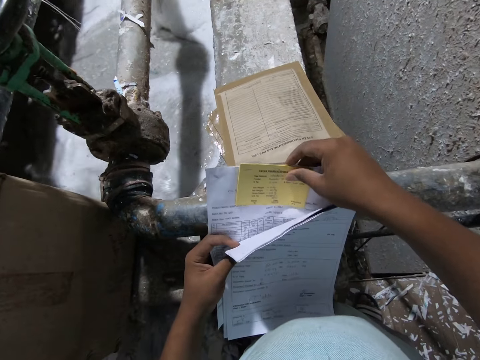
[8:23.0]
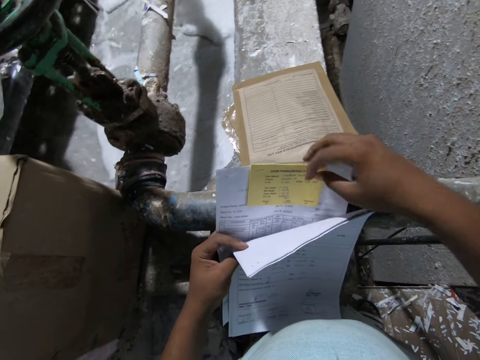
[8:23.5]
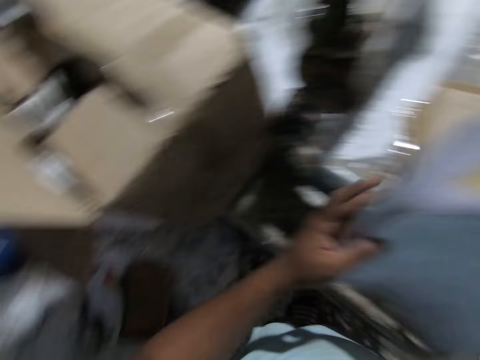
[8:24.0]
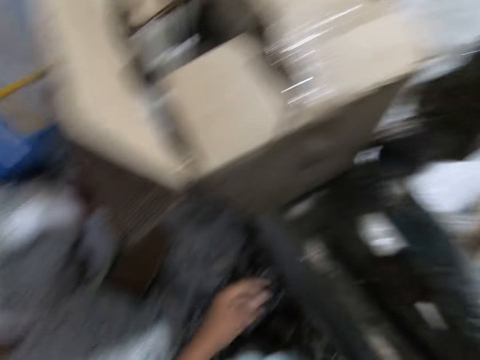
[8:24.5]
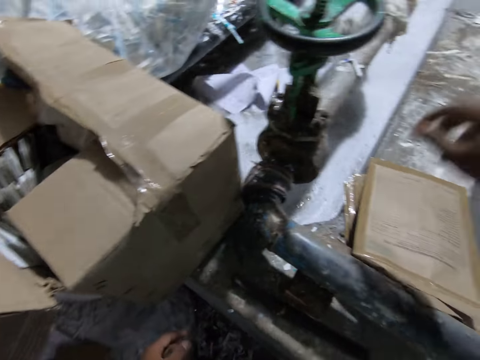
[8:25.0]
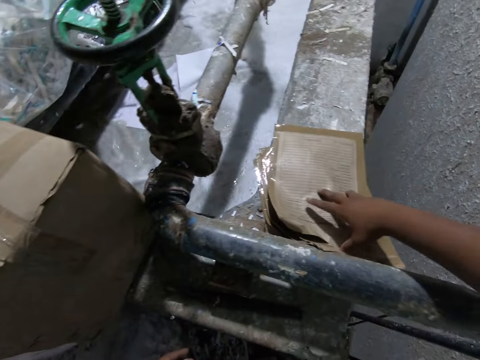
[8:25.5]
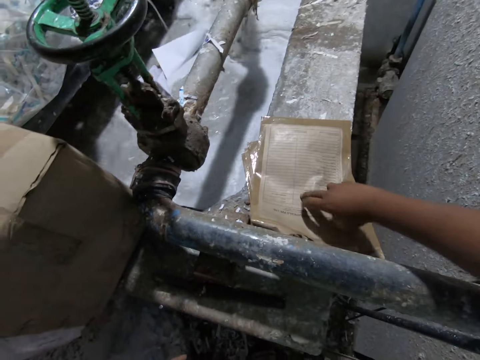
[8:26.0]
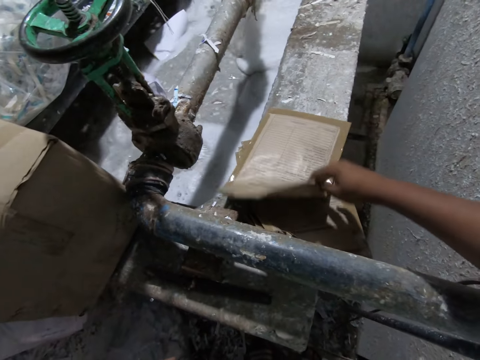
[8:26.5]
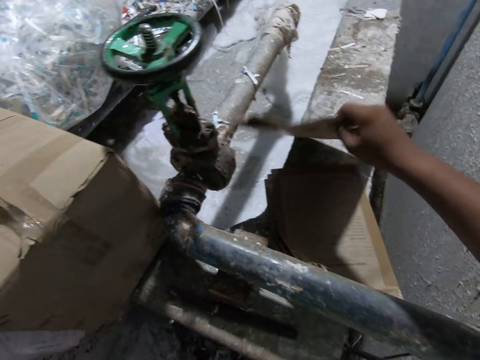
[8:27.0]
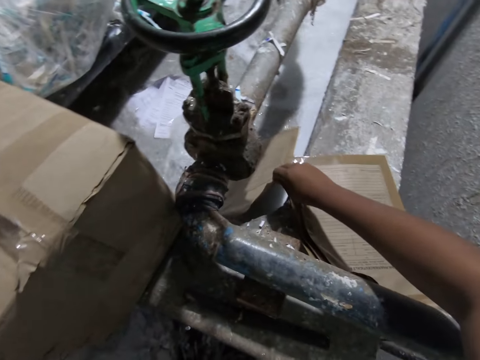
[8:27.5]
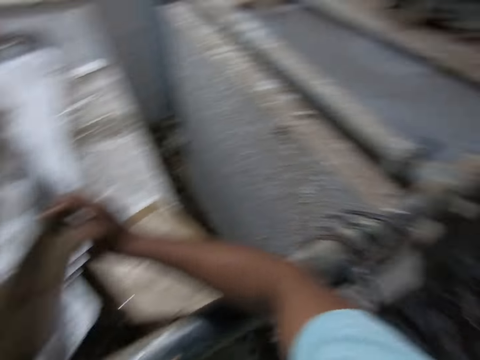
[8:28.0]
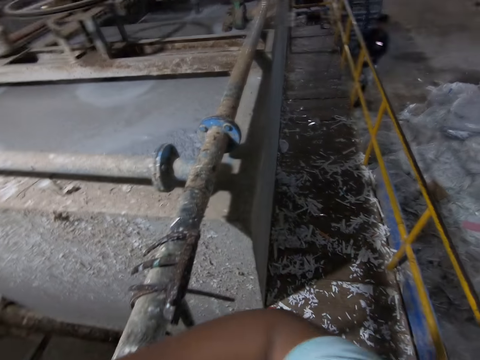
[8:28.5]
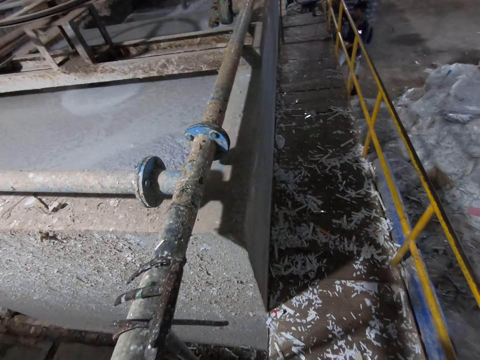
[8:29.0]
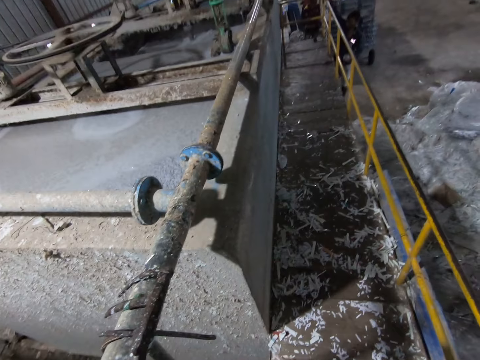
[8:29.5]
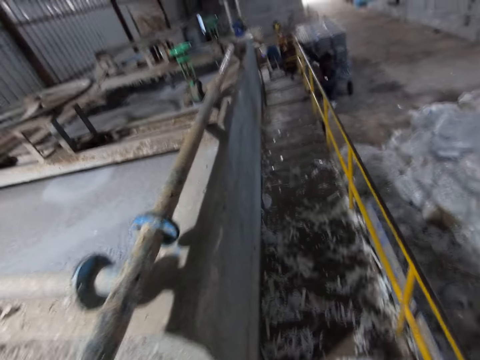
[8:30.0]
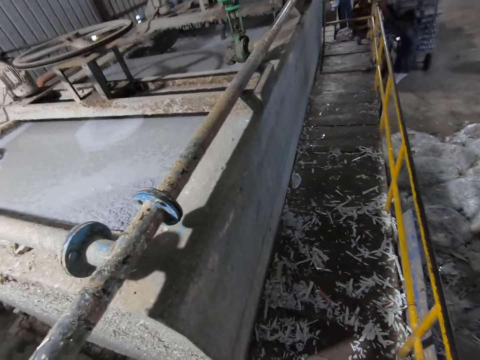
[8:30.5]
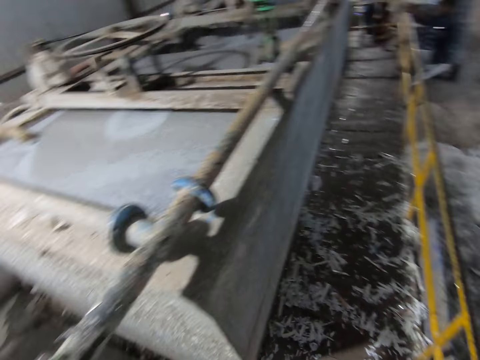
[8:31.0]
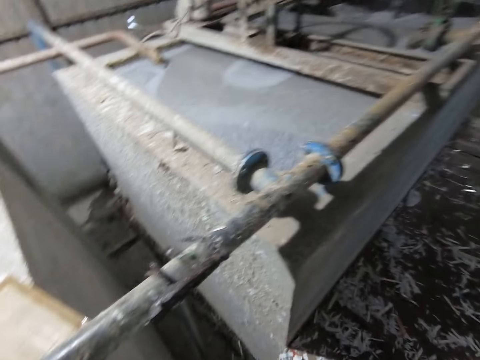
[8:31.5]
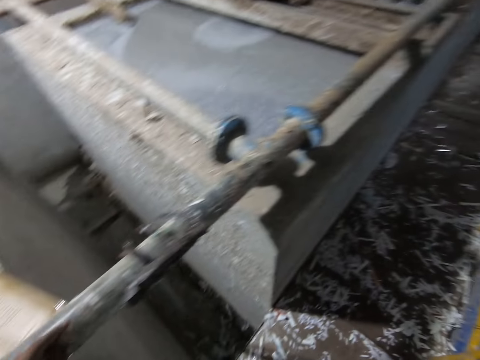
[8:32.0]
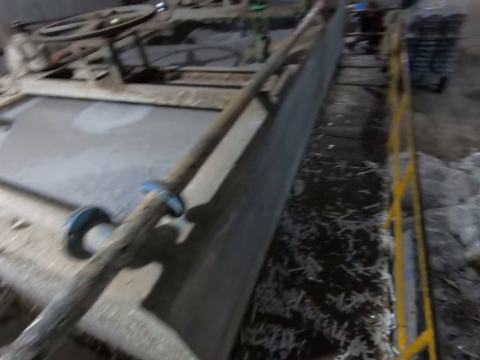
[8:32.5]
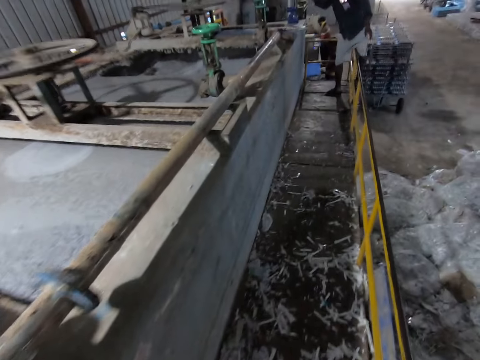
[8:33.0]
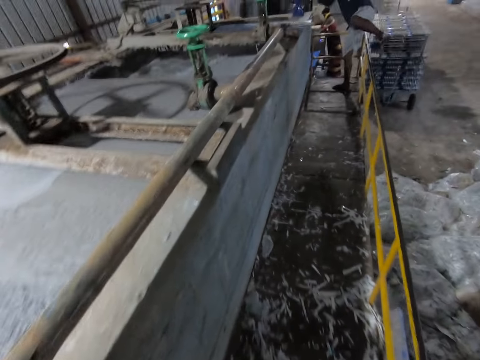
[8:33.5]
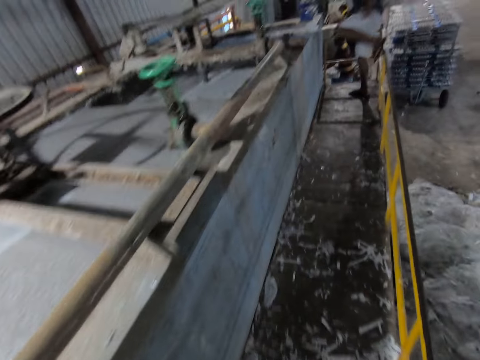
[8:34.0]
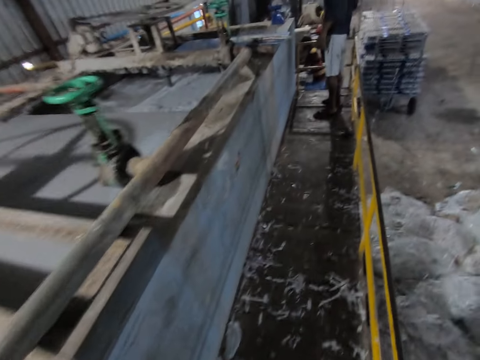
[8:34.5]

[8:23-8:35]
The camera wearer drops the papers in the paper recycling machine with his right hand. He picks up the paper envelope from the paper recycling machine with his right hand. He drops the paper envelope in the paper recycling machine with his right hand. He stares around the factory. He talks to a man. The man climbs onto the paper recycling machine platform. The camera wearer moves his left hand on a pipe on the paper recycling machine. He walks on the paper recycling machine platform towards the man.

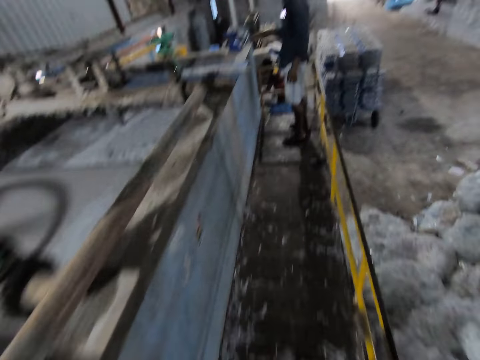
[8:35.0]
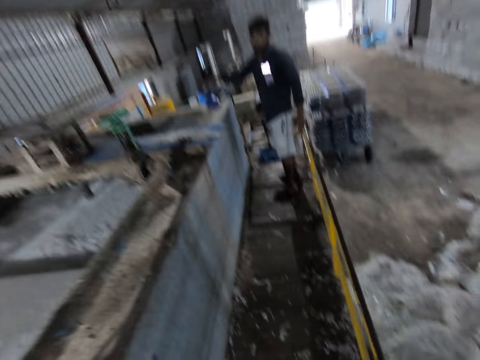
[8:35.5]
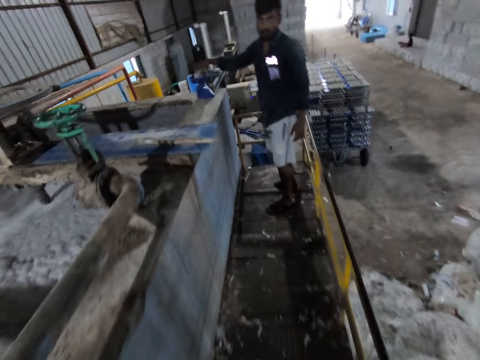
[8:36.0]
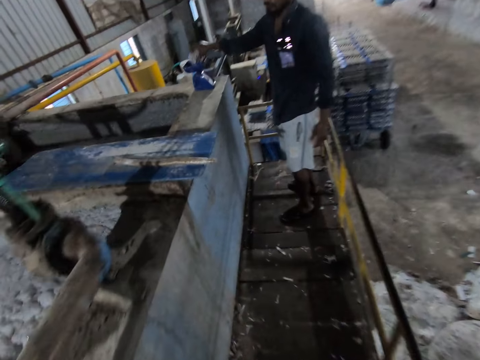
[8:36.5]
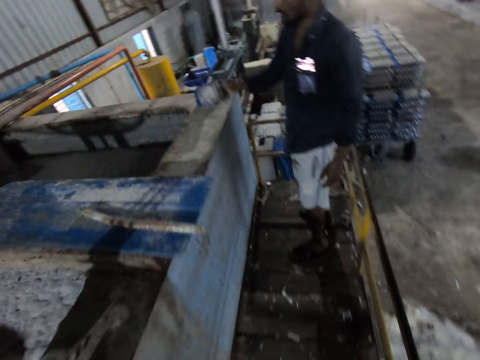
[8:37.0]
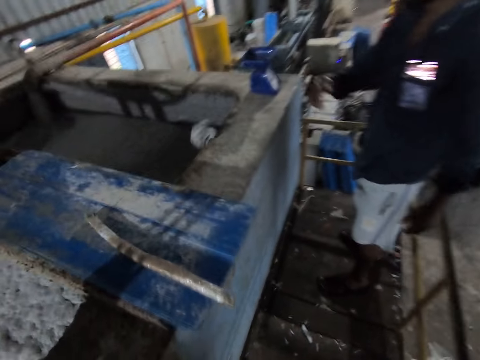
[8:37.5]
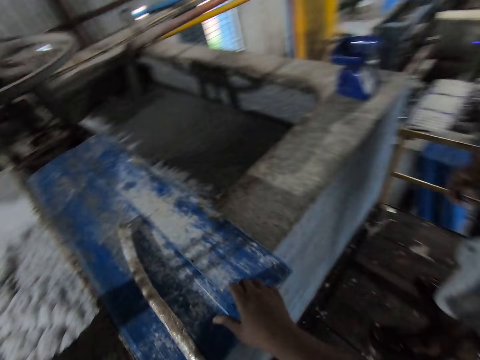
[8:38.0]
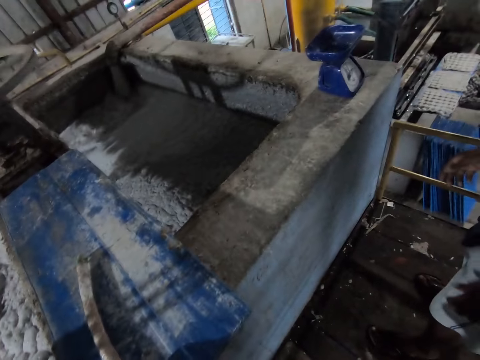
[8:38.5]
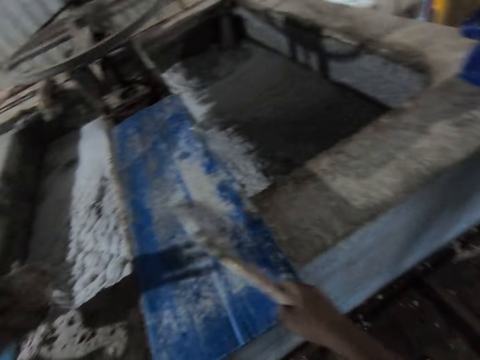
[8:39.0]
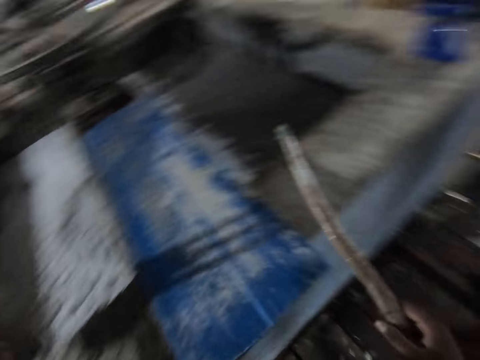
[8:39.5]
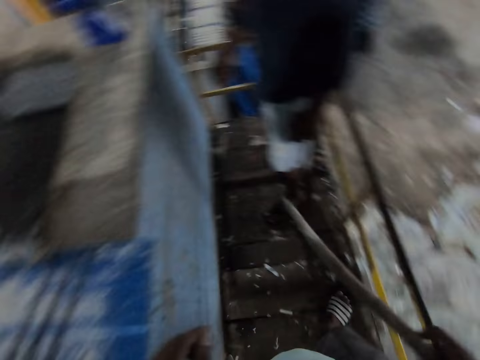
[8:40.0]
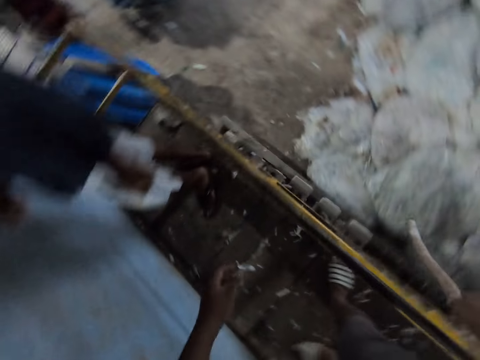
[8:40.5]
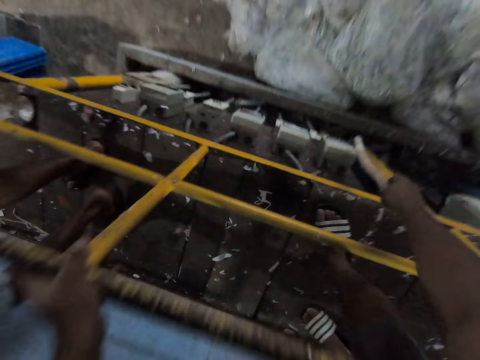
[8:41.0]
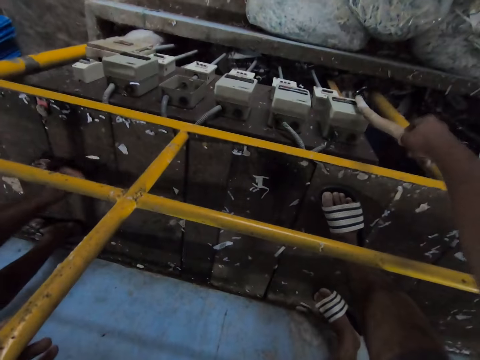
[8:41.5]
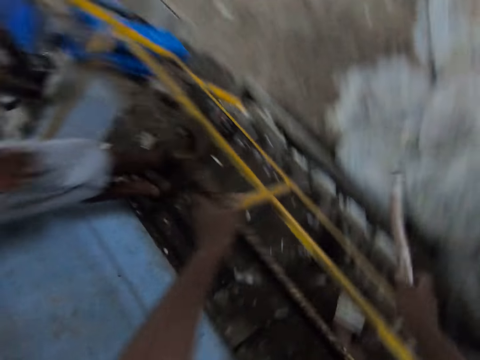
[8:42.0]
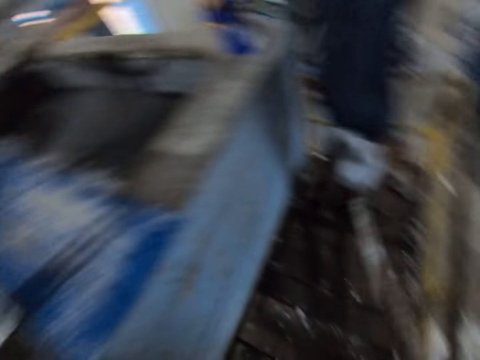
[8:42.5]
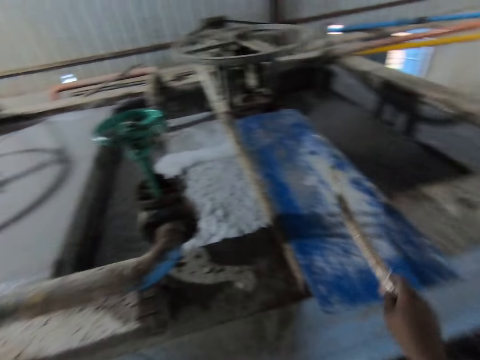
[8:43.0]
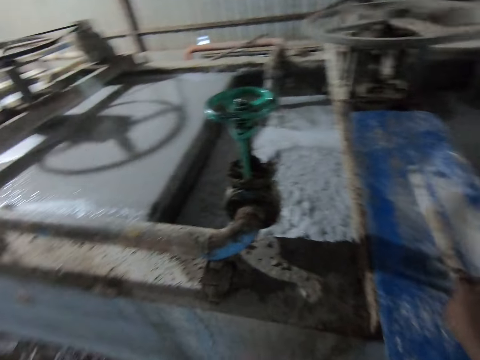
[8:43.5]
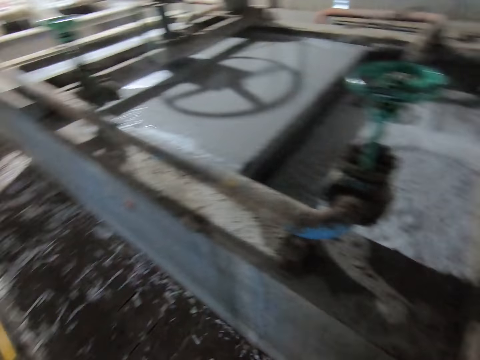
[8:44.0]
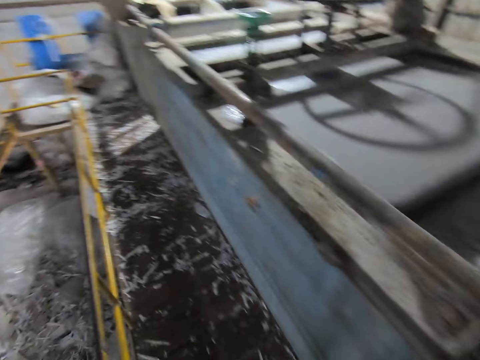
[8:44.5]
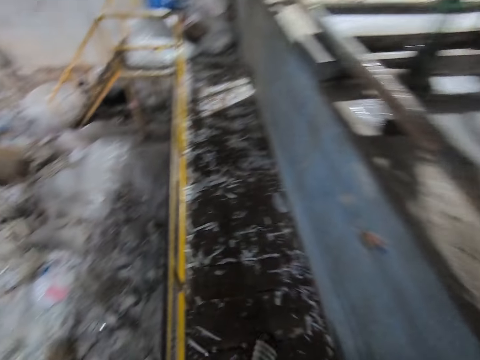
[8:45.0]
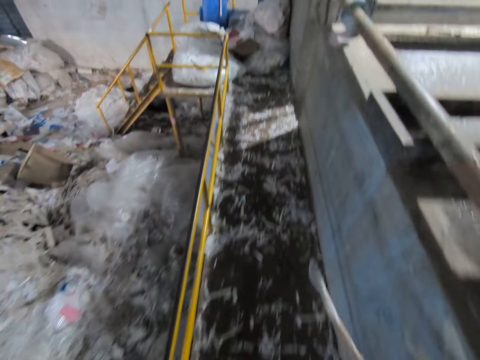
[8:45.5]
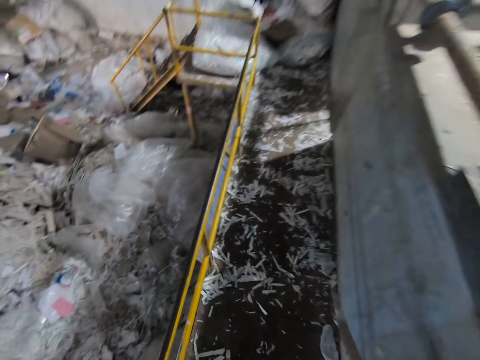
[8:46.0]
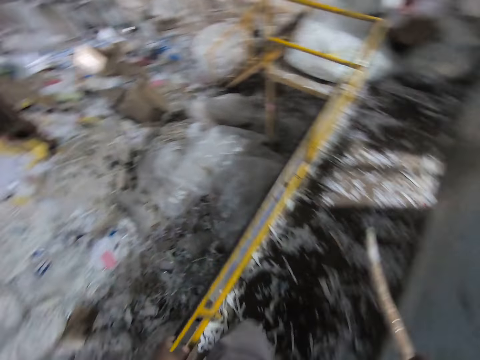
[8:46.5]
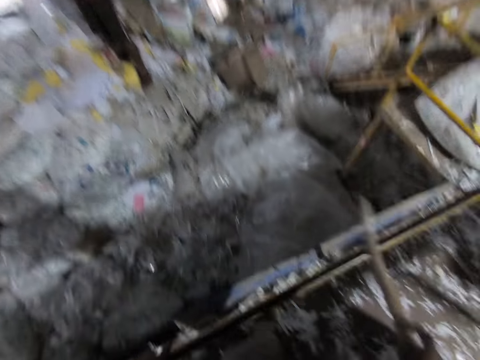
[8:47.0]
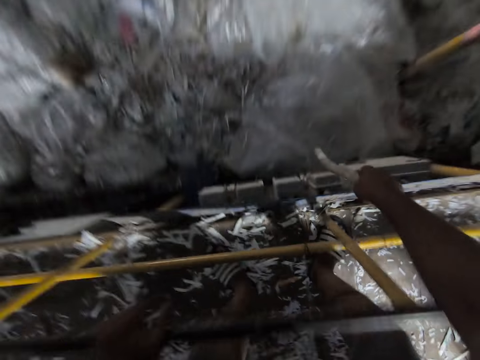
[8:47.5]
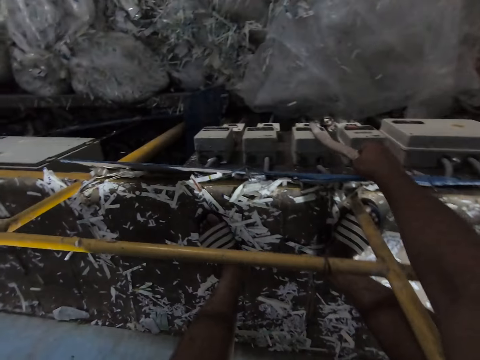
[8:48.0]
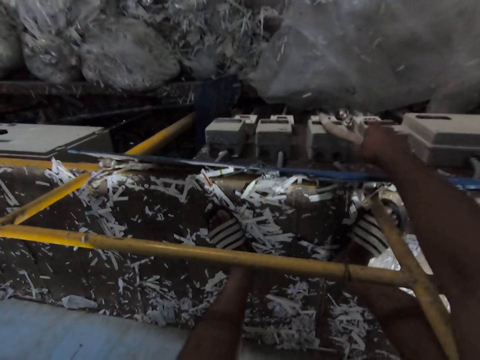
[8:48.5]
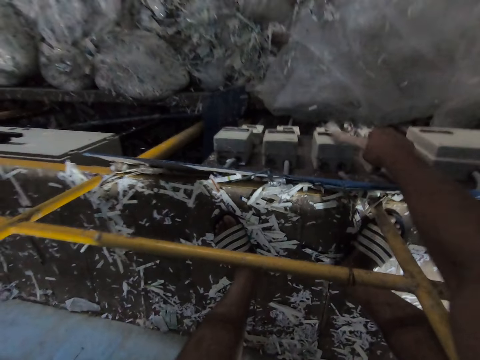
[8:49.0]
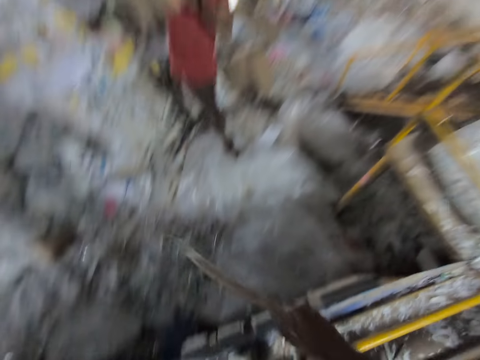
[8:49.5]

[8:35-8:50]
The man places an egg crate mold on the weight balance on the paper recycling machine with his right hand. The man picks up the egg crate mold from the weight balance on the paper recycling machine with his right hand. The man talks to the camera wearer. The man throws the egg crate mold in the paper recycling machine with his right hand. The camera wearer picks up the stick from the paper recycling machine with his right hand. He places his left hand on the paper recycling machine platform rail. He adjusts something with the stick. He touches the switch below the paper recycling machine platform with the stick in his right hand. He places the stick on the paper recycling machine with his right hand. He walks around the factory. He picks up the stick from the paper recycling machine with his right hand. He walks on the paper recycling machine platform. He adjusts something with the stick. He touches the switch below the paper recycling machine platform with the stick in his right hand.
